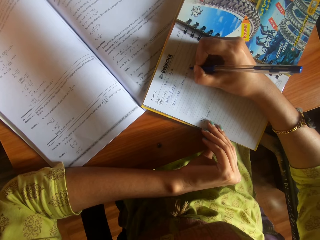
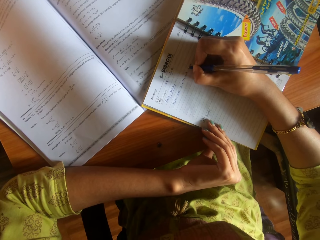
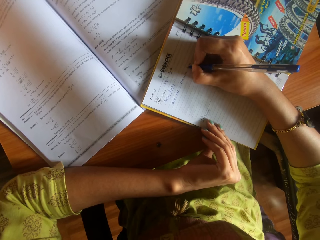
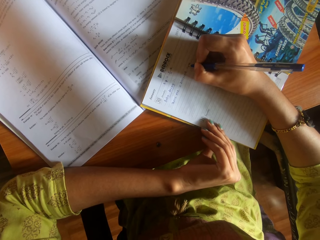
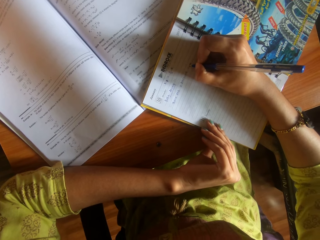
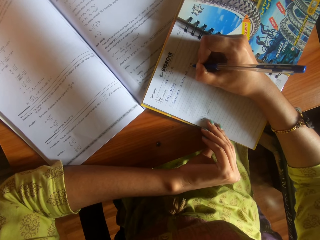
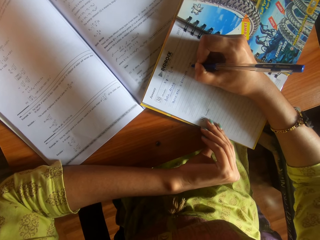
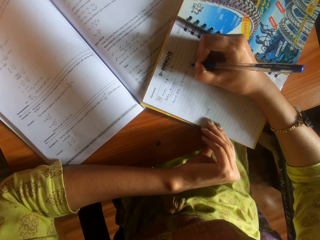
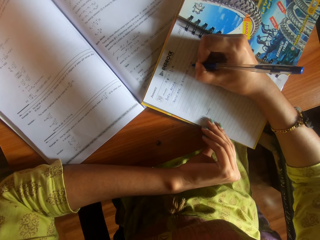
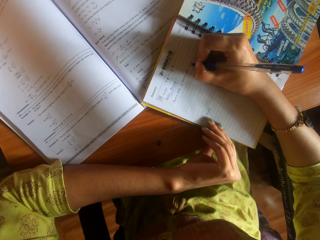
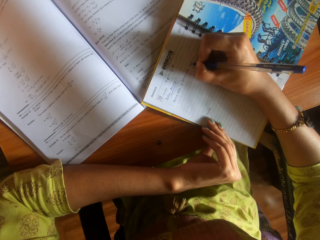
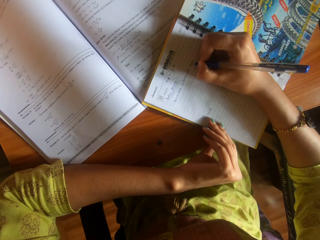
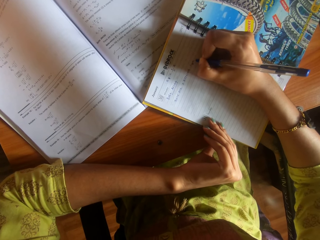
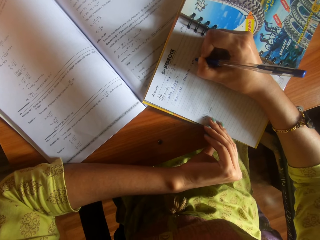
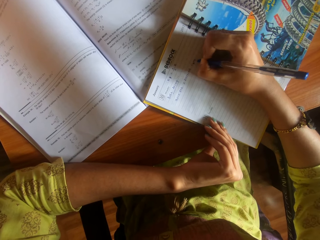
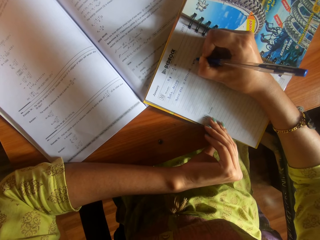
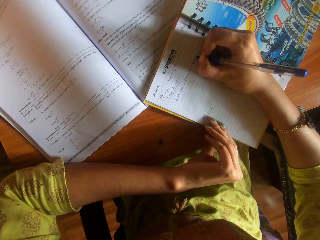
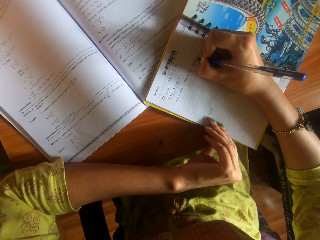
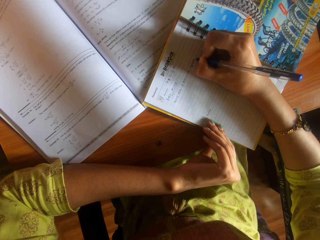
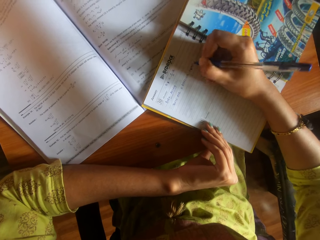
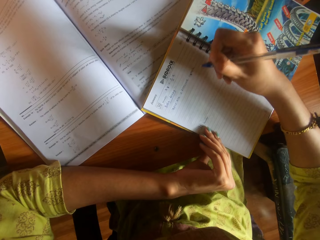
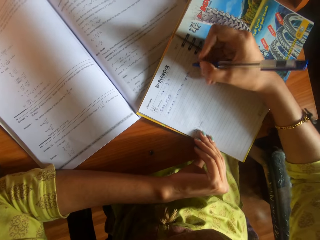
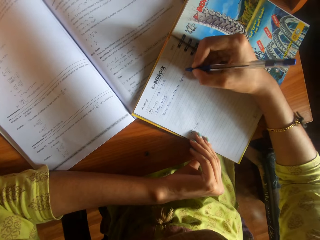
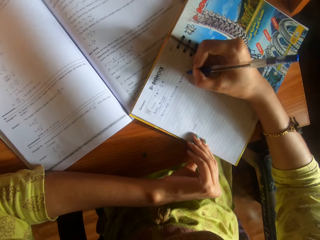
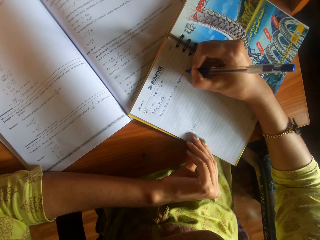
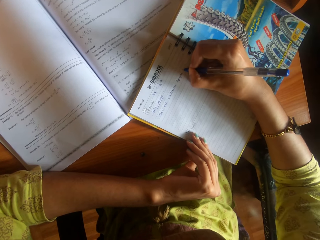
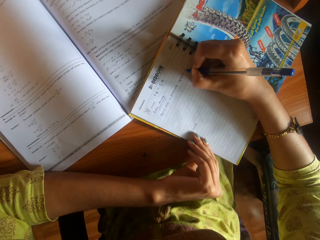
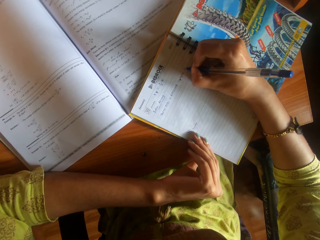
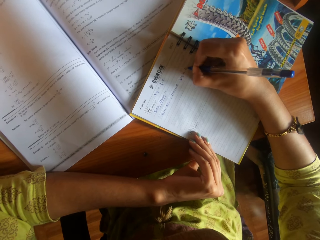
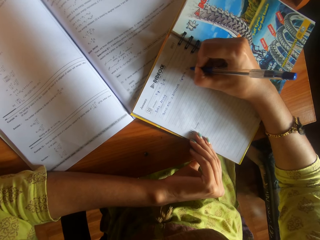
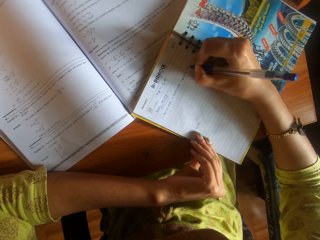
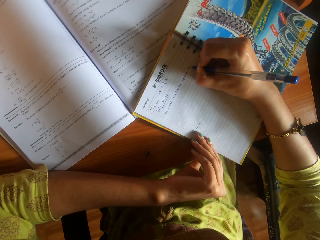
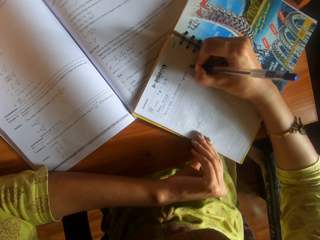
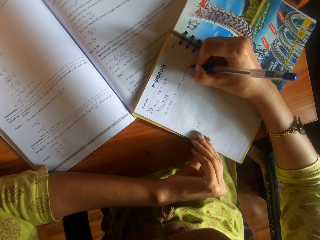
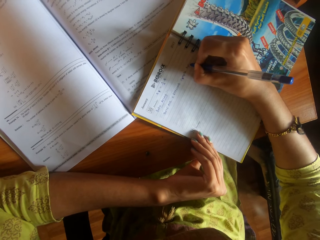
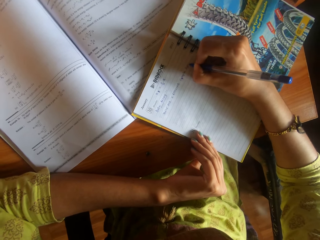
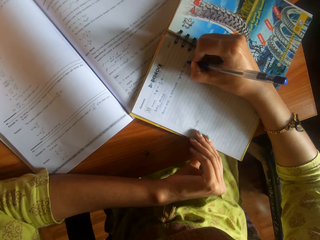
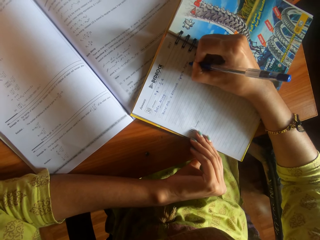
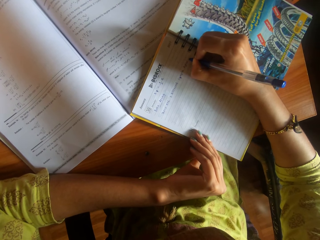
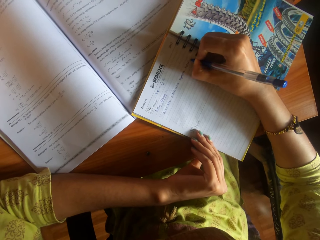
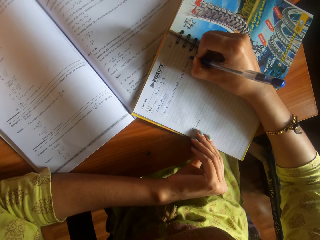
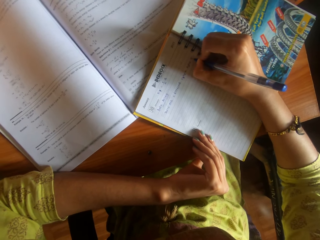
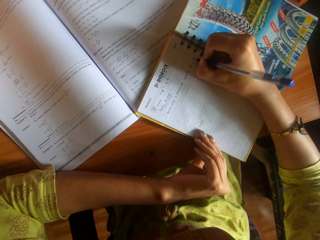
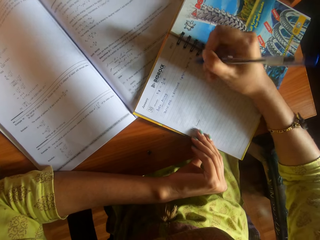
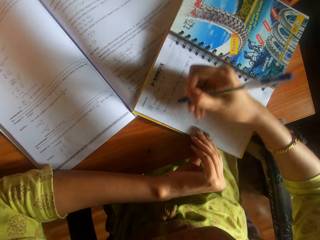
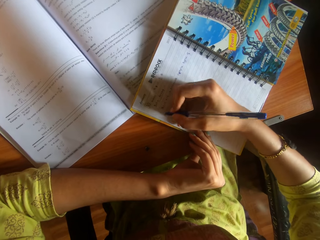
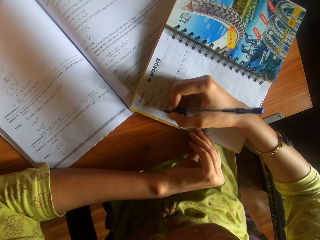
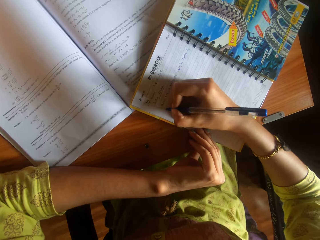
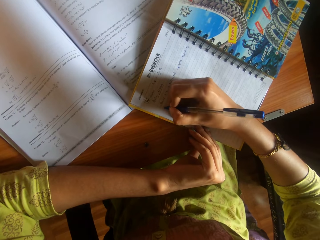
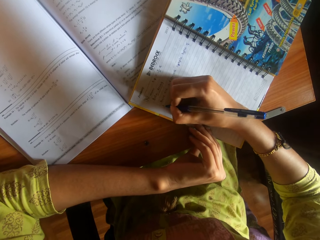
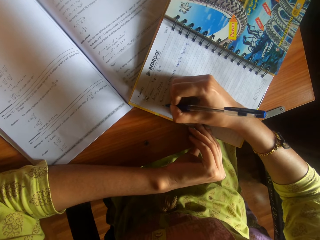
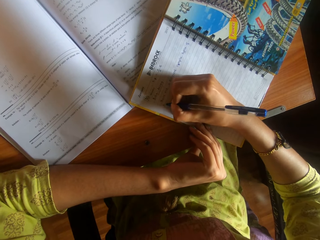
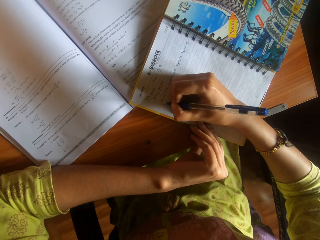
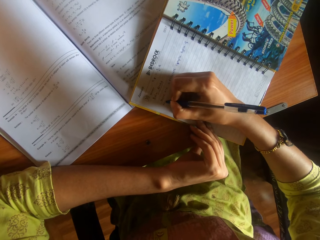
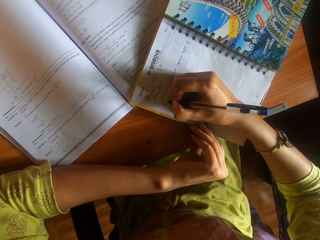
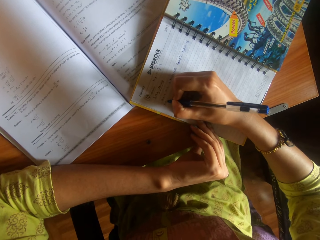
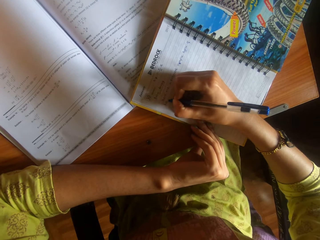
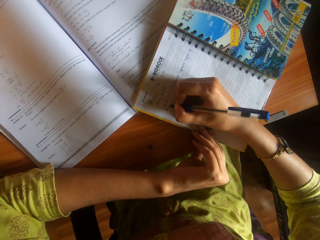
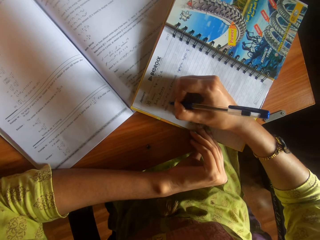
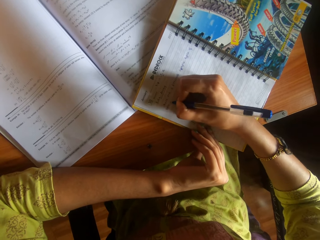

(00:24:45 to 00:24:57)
The camera wearer writes on another line.

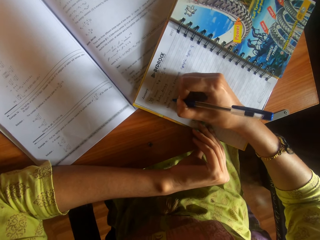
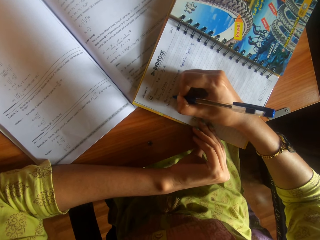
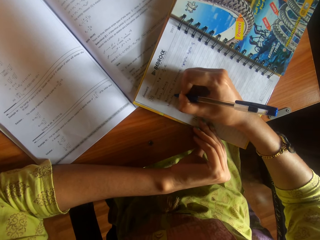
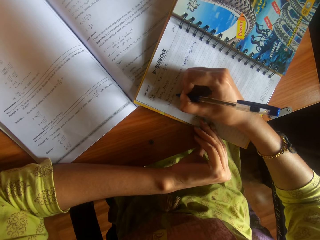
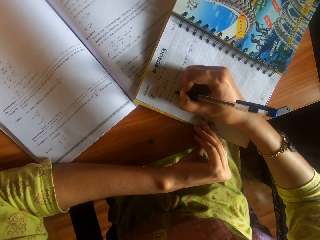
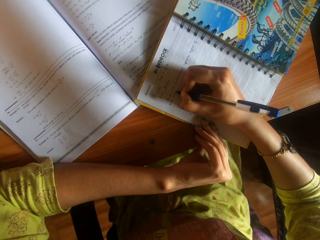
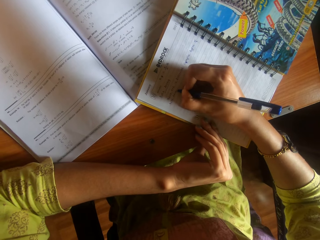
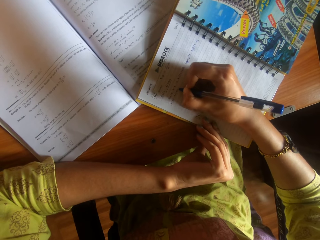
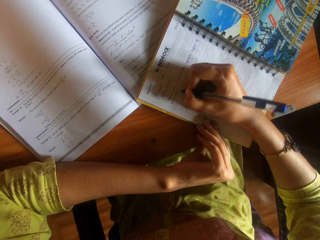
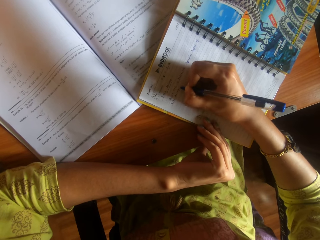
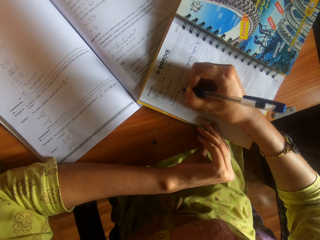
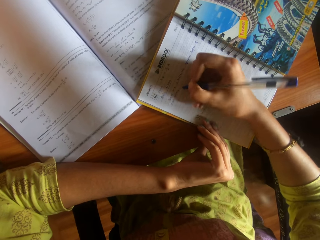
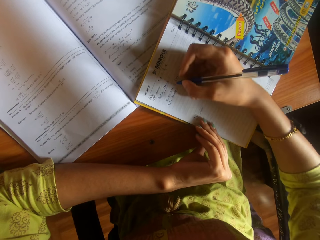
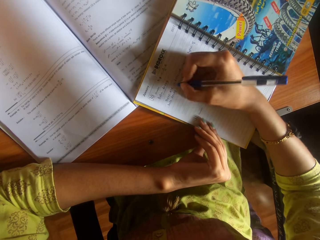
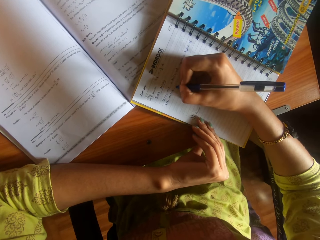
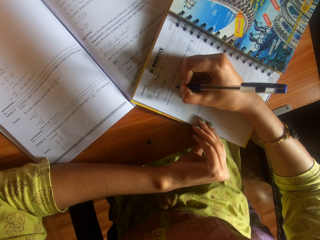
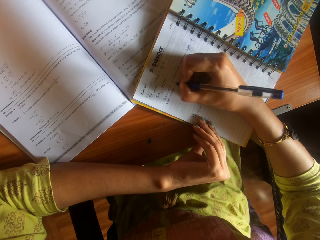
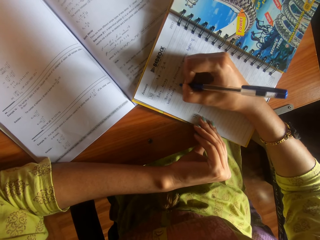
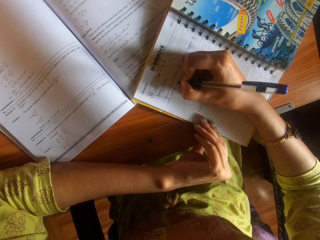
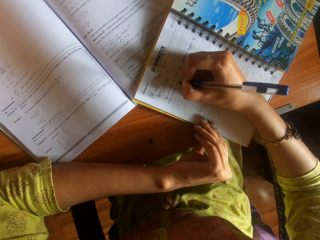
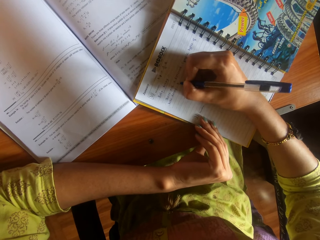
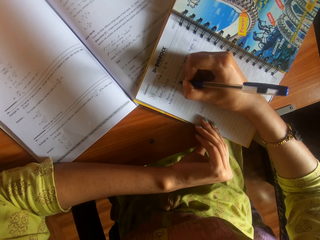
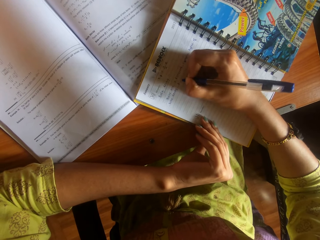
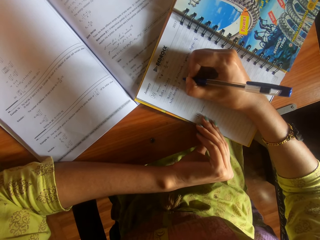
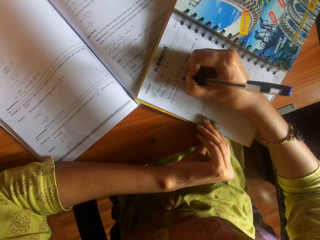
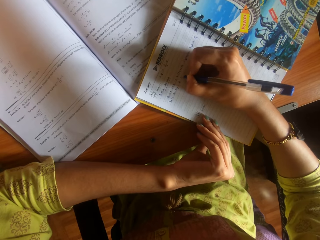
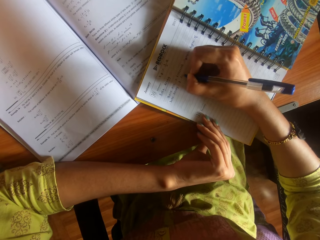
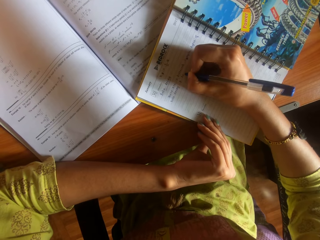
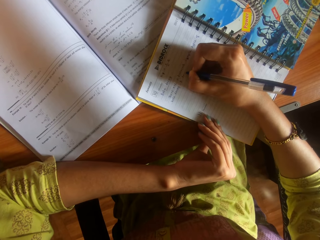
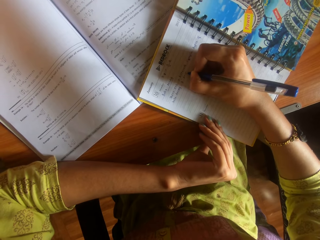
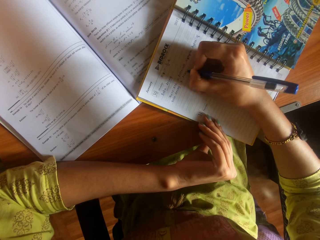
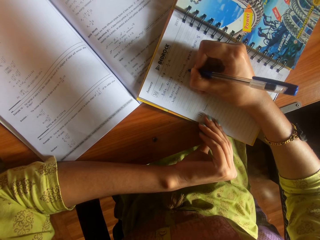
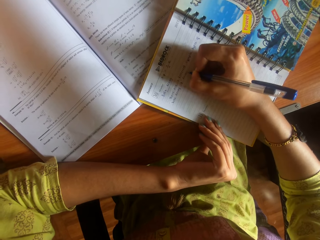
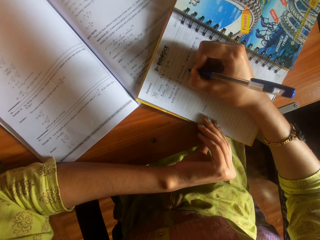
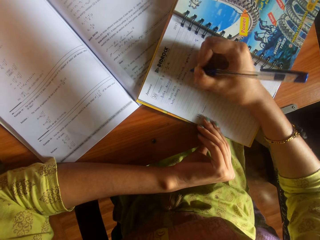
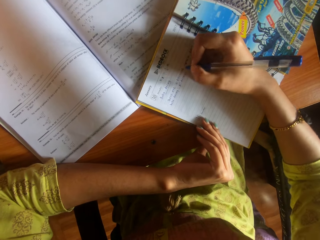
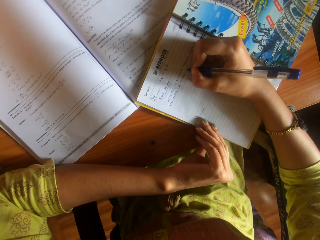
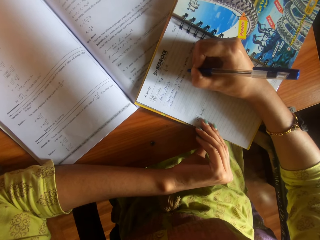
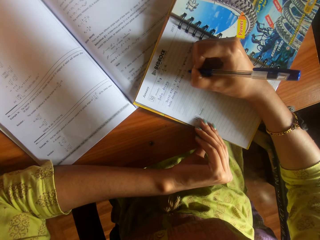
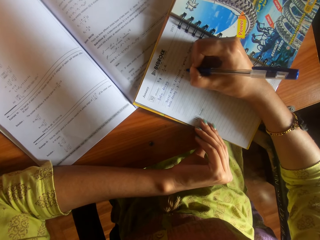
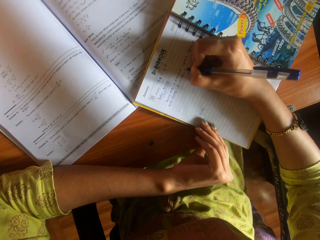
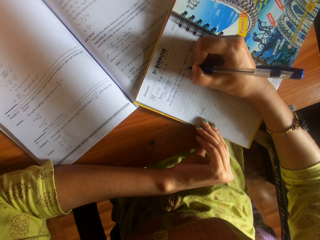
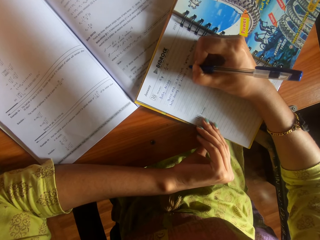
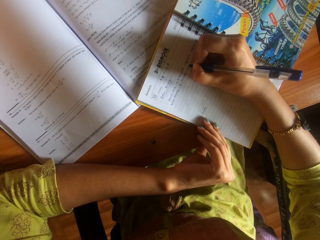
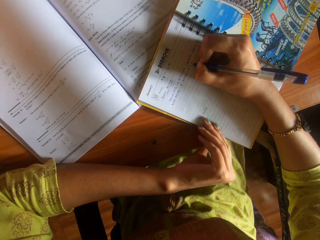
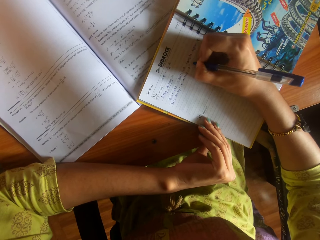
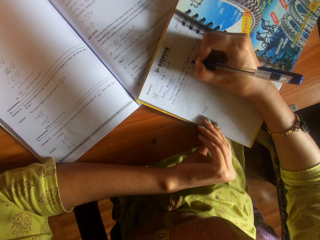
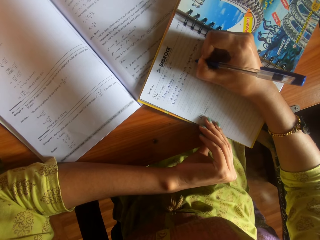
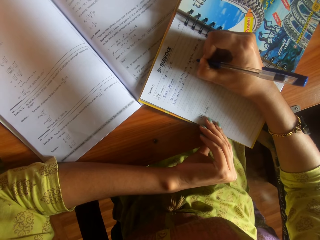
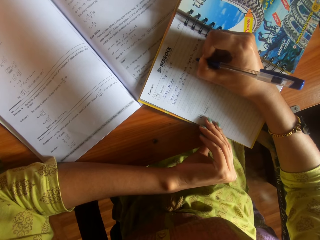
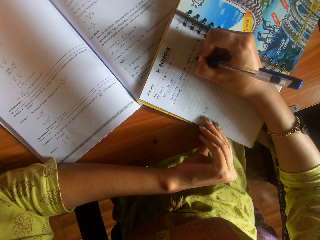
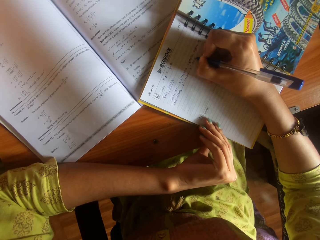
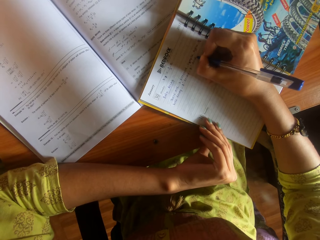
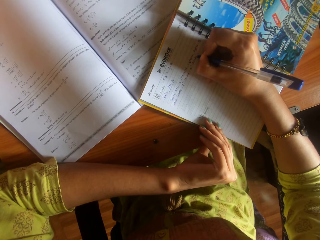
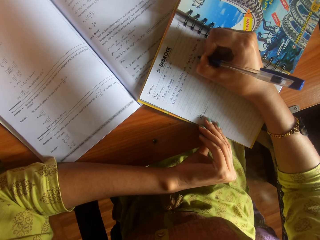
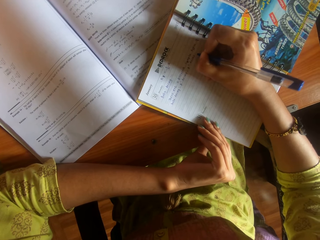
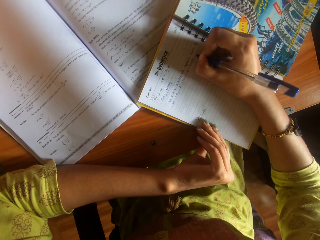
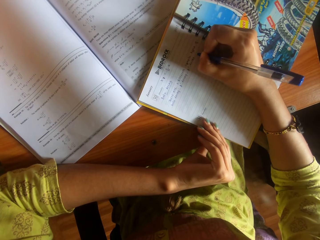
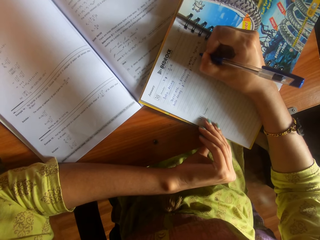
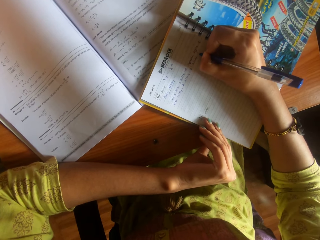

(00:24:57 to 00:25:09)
The camera wearer writes.
